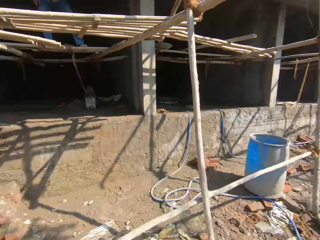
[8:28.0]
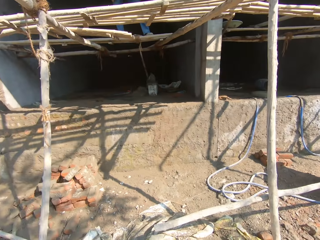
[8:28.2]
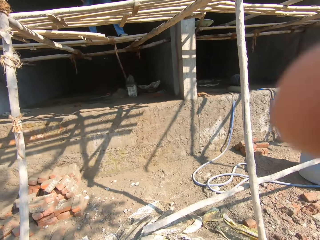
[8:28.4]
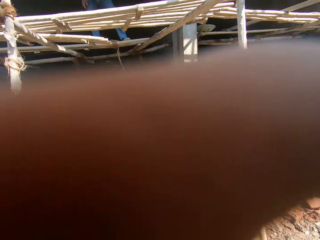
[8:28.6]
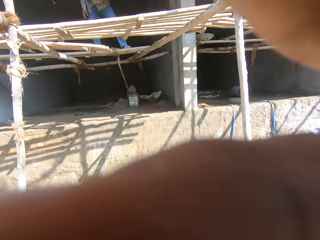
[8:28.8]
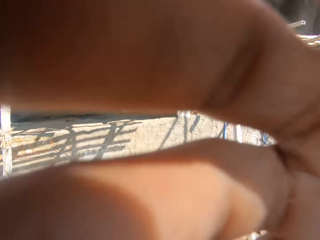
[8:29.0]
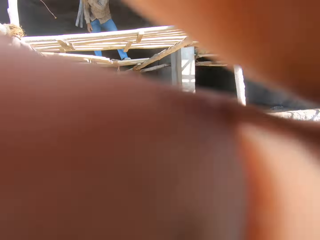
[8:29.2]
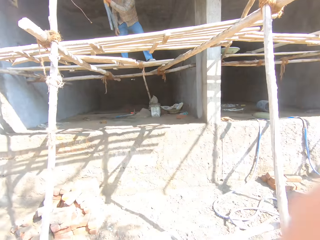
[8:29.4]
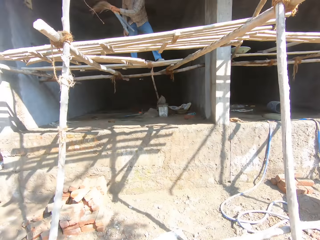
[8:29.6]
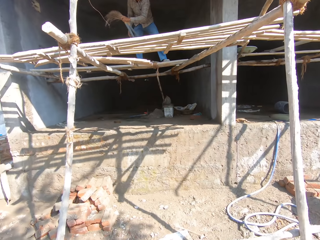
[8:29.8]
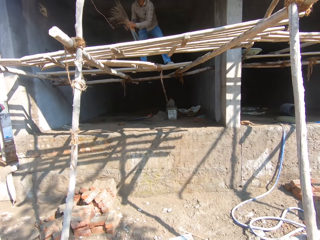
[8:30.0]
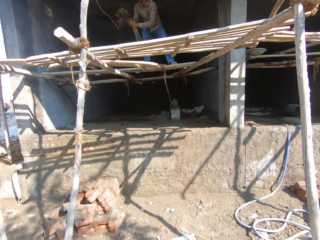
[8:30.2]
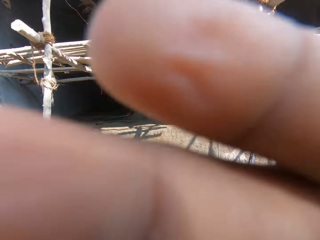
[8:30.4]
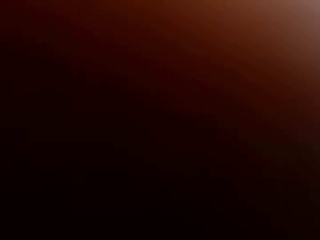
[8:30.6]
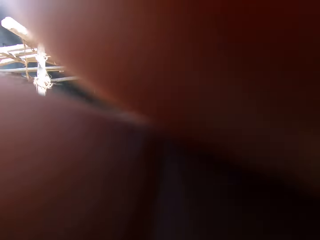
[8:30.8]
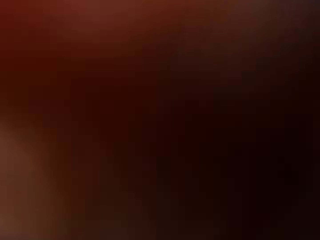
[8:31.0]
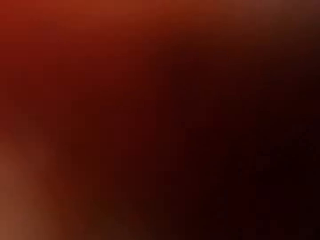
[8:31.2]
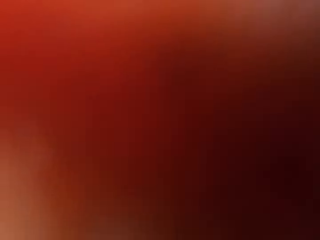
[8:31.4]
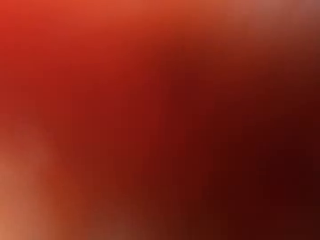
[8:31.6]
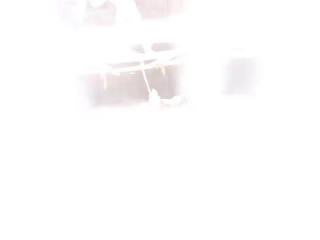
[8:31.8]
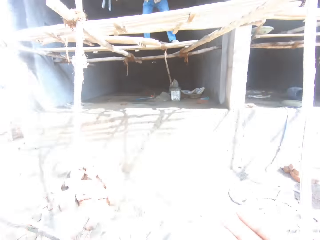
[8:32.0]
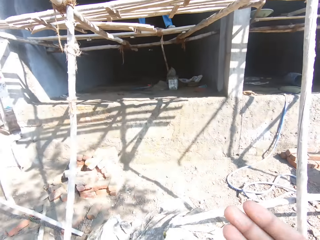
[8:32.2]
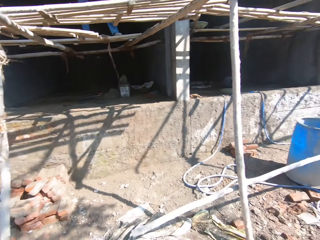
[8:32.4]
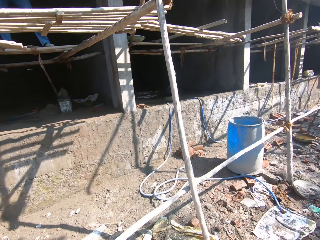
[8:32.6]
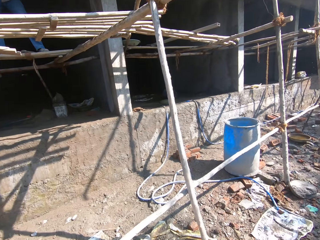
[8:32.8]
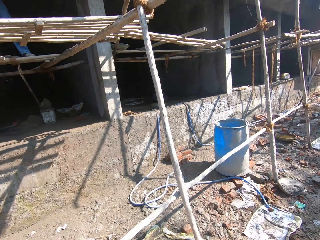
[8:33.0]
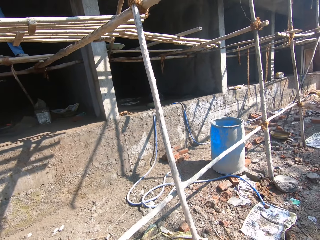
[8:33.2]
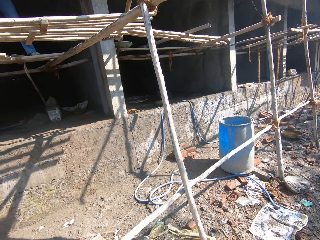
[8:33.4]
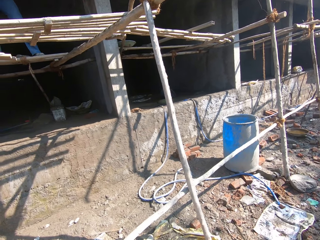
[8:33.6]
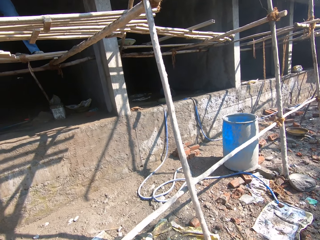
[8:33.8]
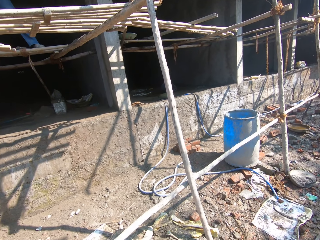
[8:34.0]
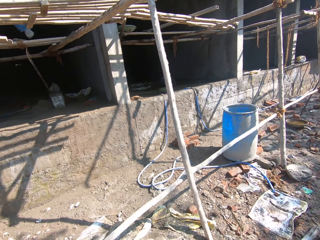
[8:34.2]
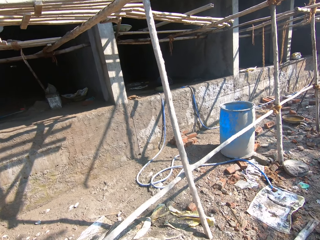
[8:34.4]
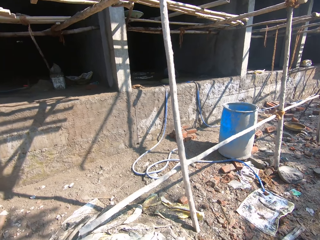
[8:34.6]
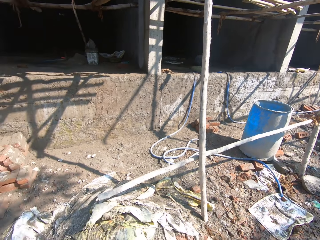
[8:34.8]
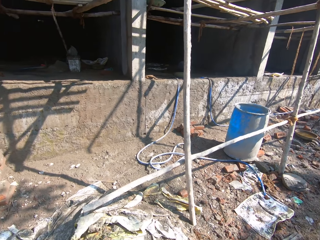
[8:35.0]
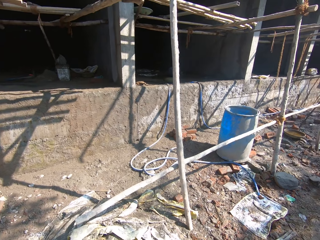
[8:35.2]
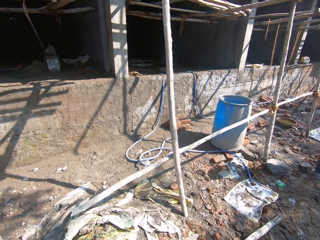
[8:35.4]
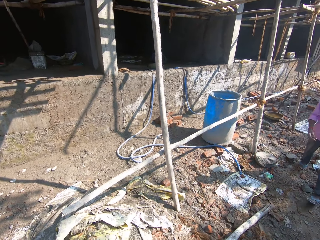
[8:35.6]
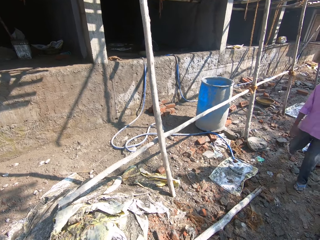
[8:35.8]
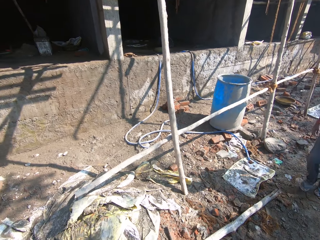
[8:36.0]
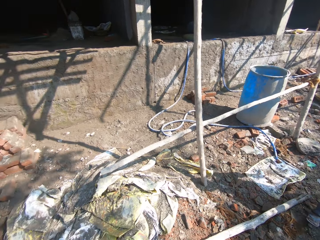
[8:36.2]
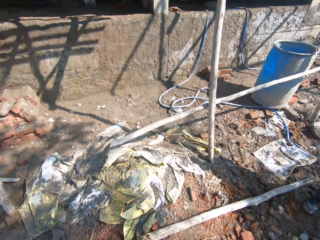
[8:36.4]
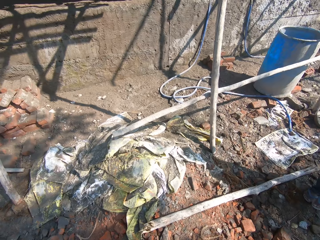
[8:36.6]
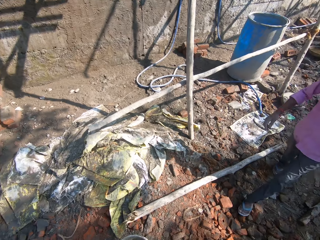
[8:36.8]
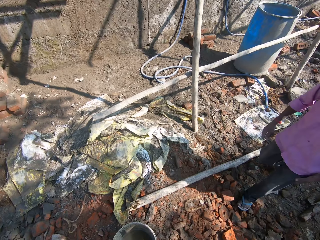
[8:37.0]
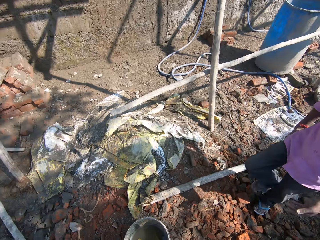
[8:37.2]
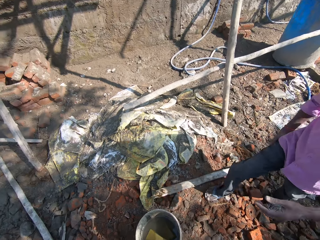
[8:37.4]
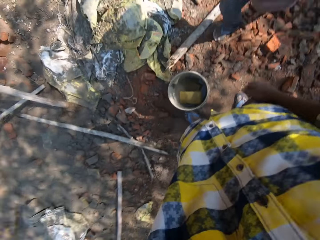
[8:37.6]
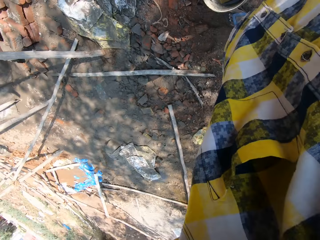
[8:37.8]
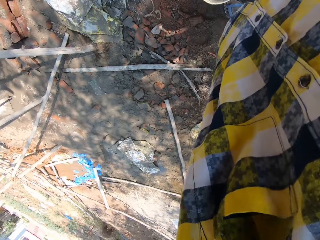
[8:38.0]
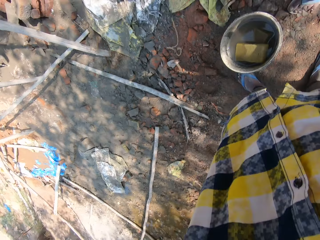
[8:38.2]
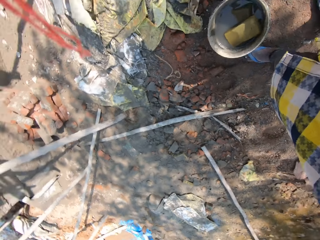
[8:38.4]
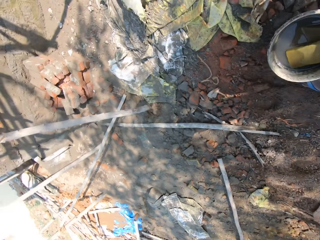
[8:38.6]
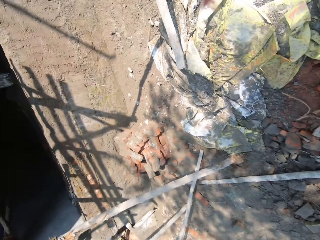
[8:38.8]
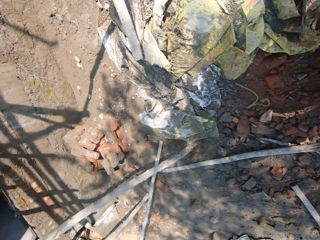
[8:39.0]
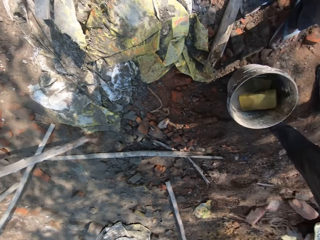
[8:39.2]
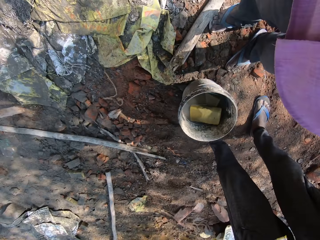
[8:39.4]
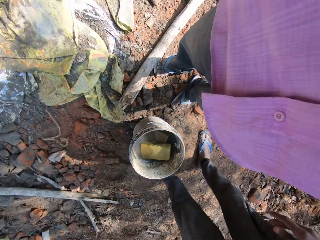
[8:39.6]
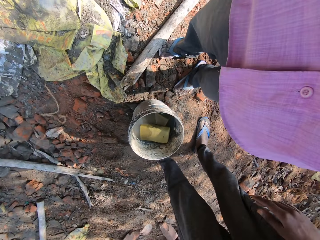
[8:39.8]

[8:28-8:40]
The camera wearer looks around a construction site. He adjusts the camera on his head with his right hand. He looks around the construction site. He interacts with a man. The man walks around the construction site.

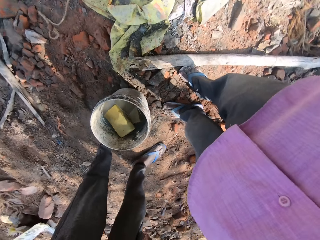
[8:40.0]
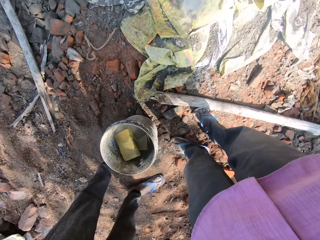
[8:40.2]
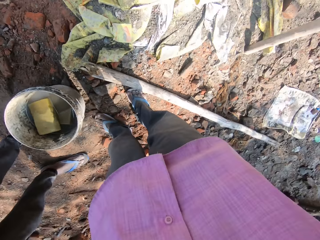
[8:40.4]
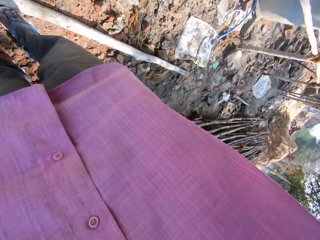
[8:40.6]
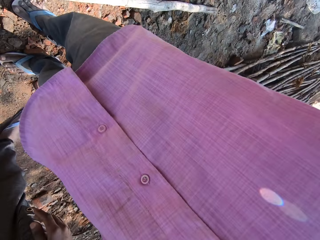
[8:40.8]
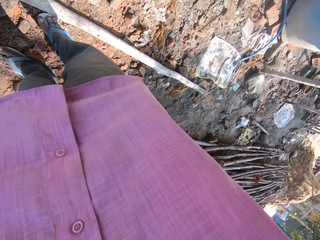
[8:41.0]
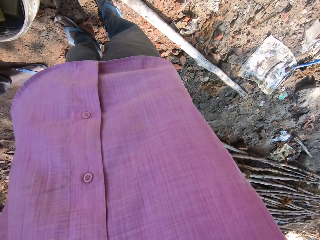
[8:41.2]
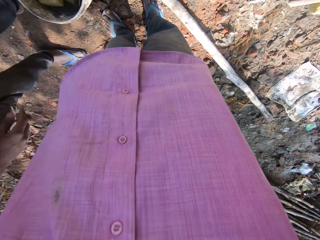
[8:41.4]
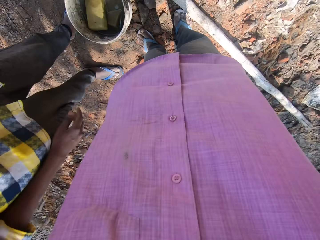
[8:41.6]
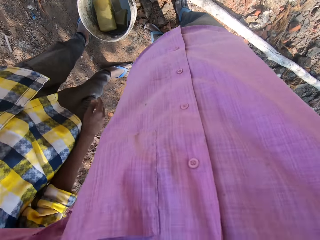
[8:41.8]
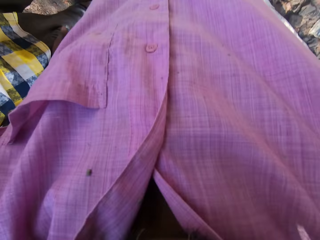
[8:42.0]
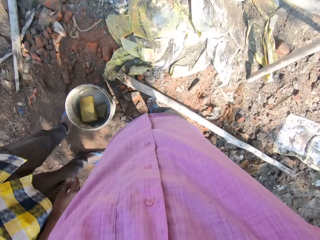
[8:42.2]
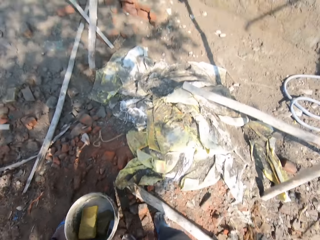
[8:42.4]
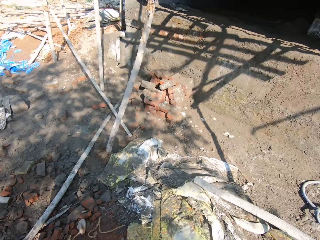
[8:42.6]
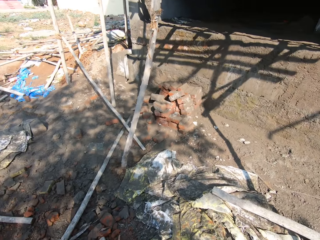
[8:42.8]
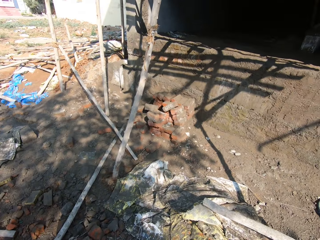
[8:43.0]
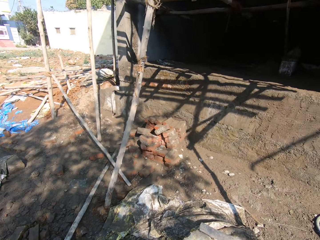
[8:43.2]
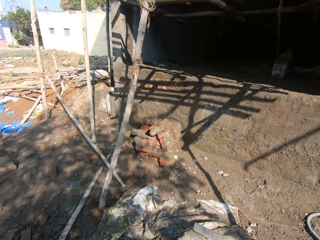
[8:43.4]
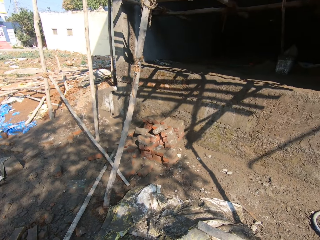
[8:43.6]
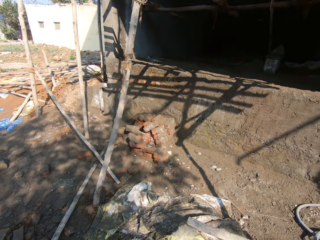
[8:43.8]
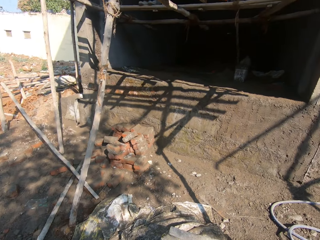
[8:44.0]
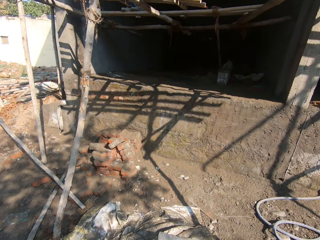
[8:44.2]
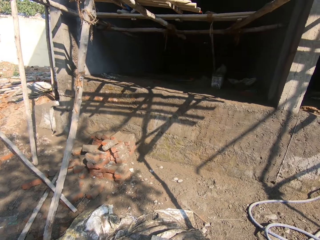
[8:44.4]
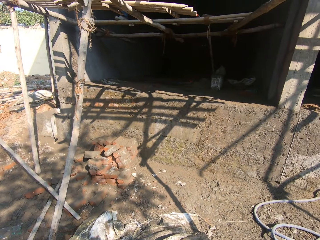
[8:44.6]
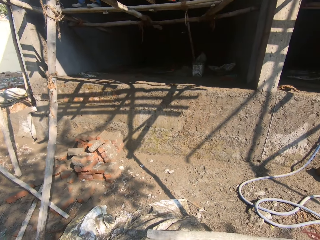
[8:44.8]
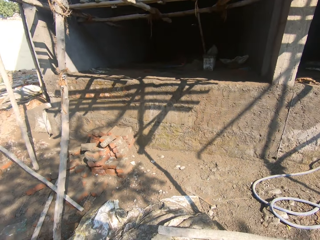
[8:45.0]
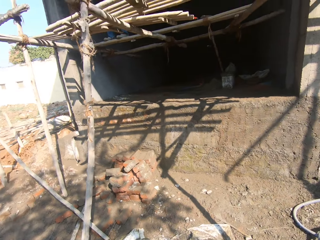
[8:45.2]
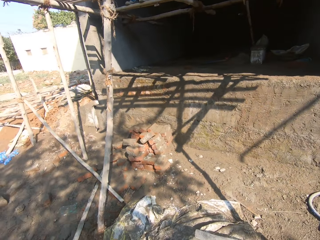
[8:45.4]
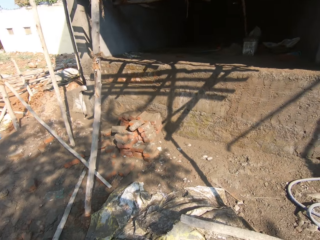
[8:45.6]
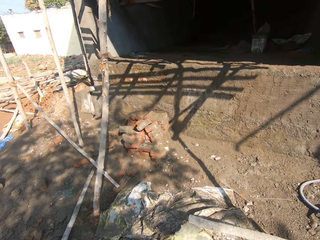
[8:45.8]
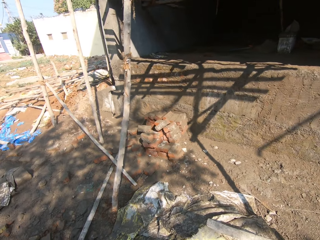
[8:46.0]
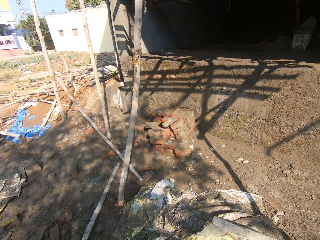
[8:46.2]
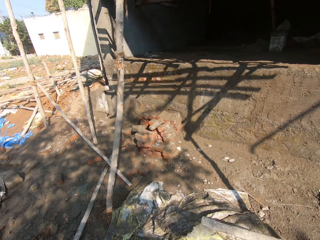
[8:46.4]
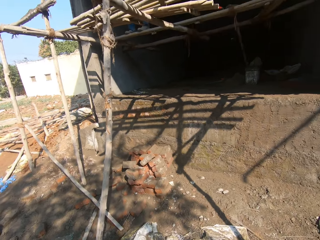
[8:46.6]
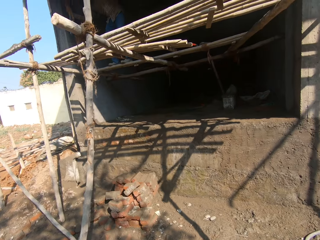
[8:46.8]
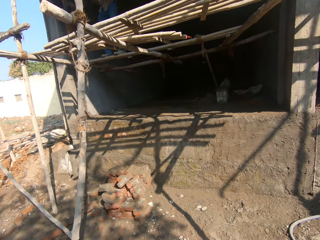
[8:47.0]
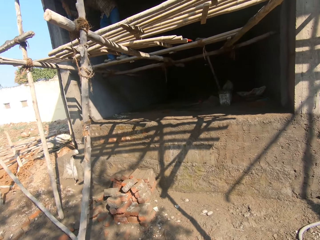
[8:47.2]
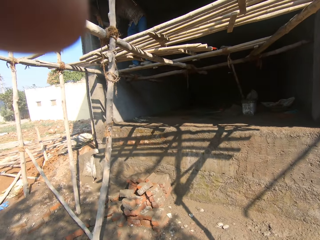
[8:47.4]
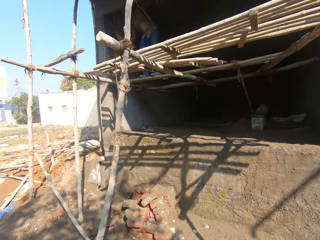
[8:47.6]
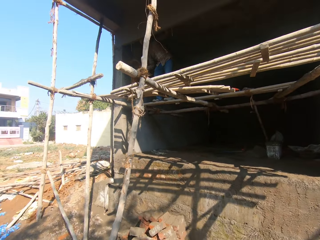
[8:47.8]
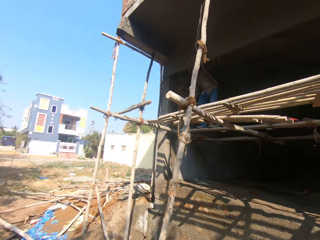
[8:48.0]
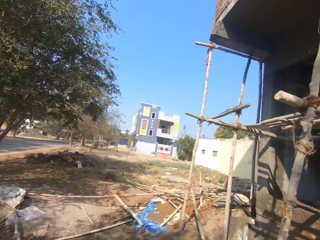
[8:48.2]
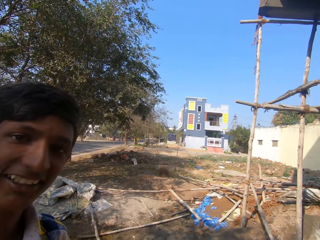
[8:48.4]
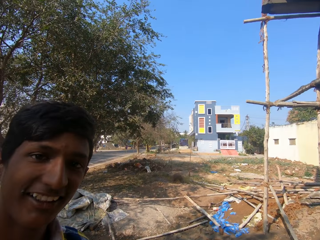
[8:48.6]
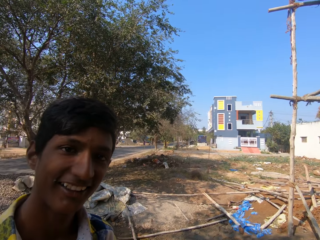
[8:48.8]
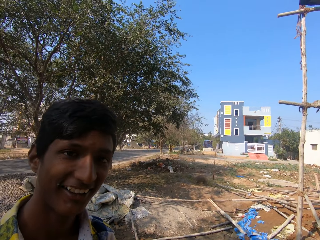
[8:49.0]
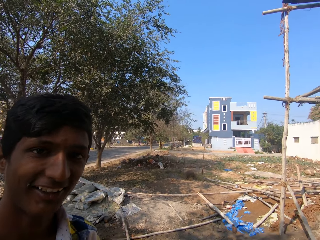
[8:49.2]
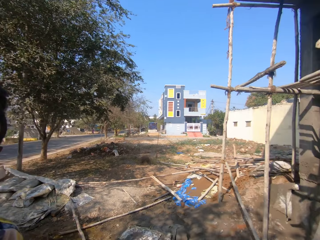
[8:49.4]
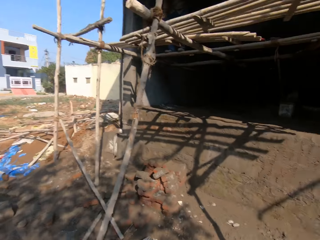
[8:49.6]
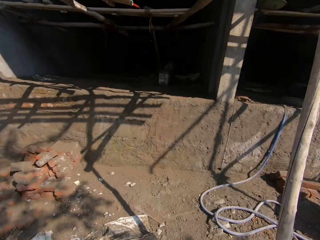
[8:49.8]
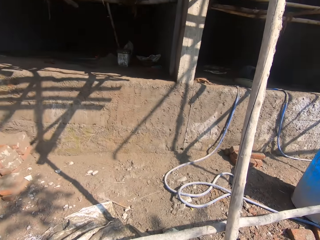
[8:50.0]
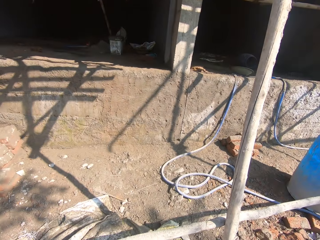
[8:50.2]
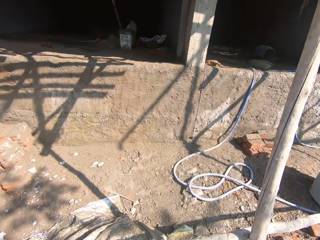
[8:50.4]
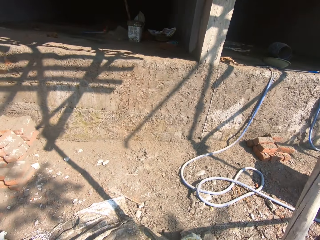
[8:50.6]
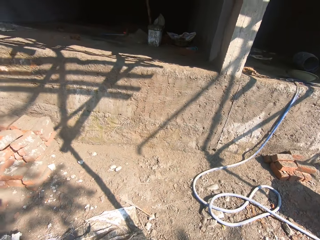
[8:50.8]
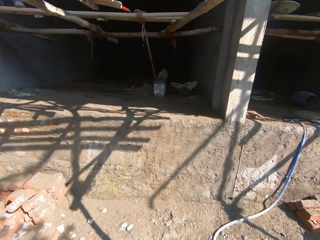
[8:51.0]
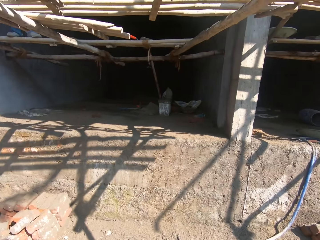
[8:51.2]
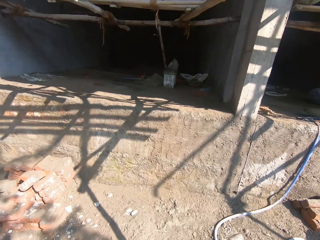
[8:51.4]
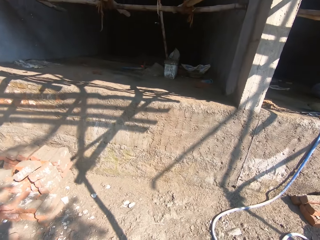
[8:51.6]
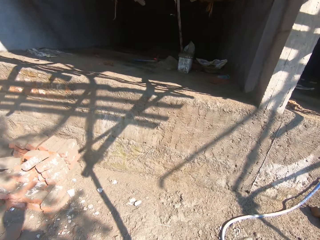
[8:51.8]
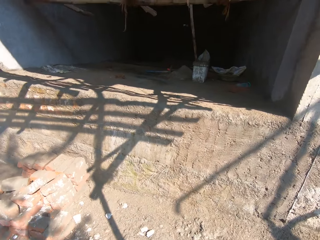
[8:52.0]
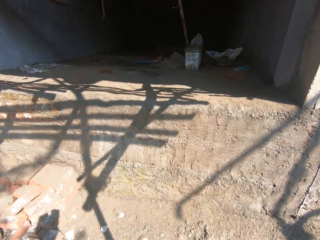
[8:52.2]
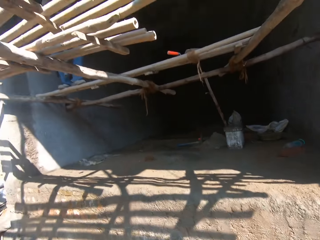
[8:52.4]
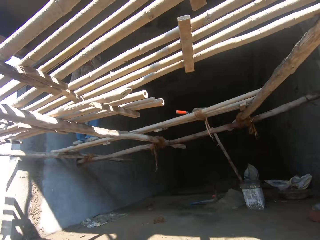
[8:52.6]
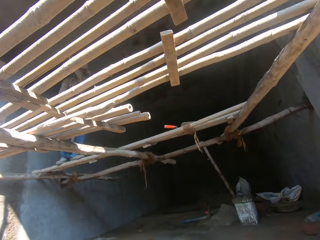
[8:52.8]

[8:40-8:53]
A man adjusts a camera. The camera wearer looks around a construction site. They interact with the man. They look around the construction site. They interact with the man. They walk around the construction site.
